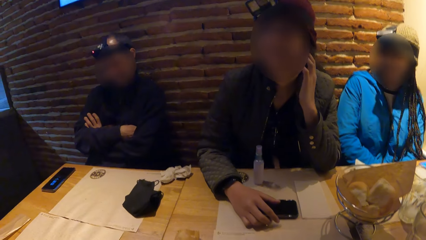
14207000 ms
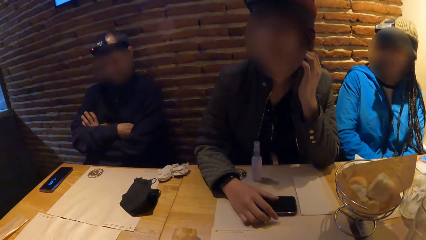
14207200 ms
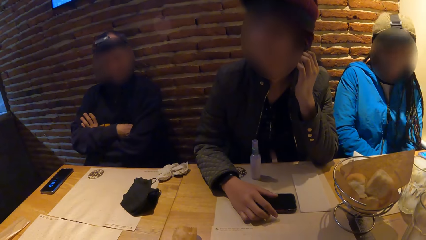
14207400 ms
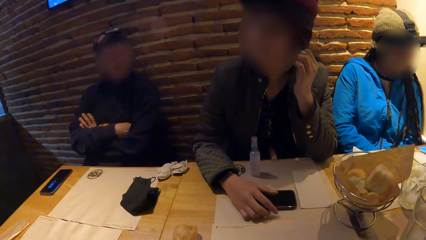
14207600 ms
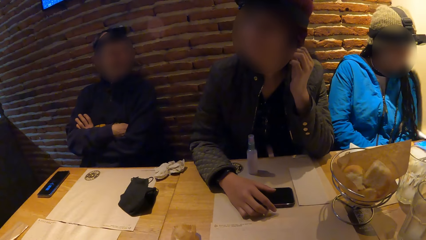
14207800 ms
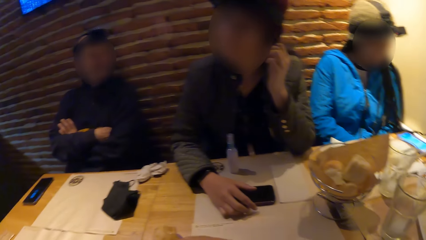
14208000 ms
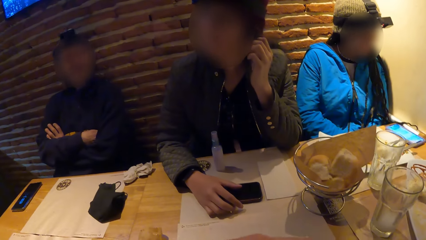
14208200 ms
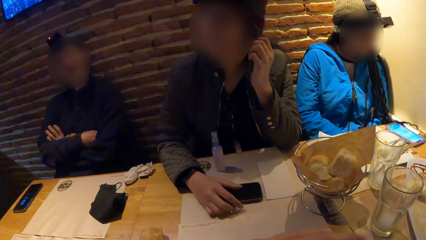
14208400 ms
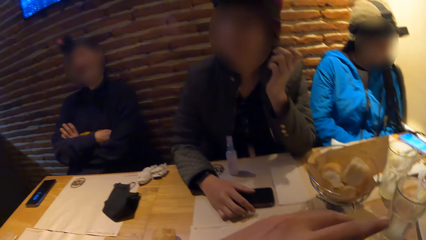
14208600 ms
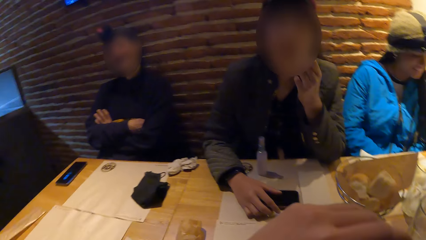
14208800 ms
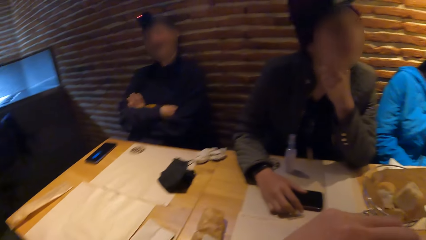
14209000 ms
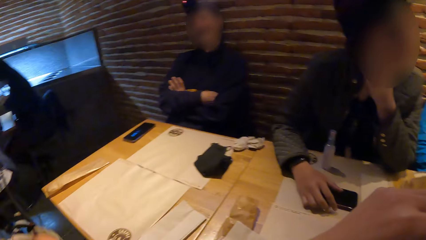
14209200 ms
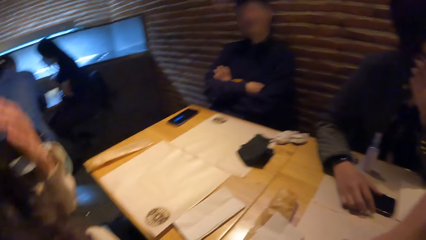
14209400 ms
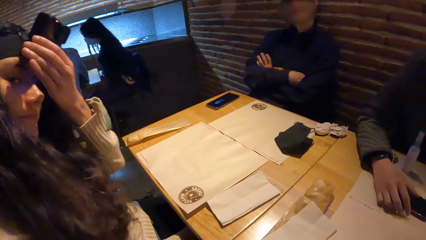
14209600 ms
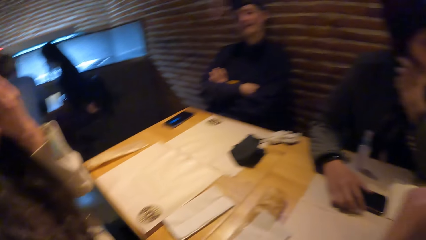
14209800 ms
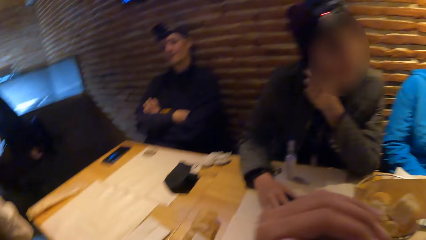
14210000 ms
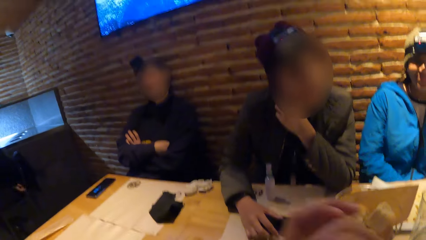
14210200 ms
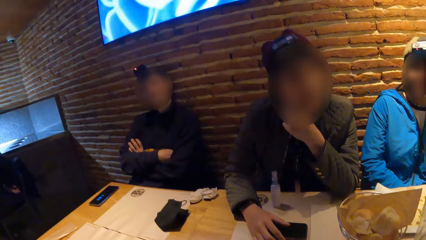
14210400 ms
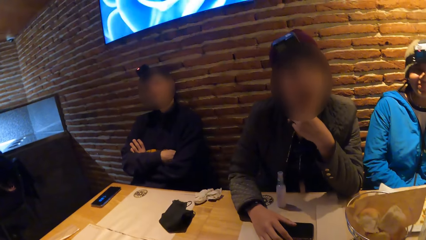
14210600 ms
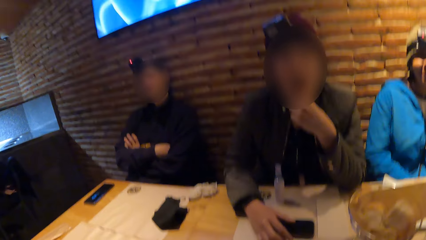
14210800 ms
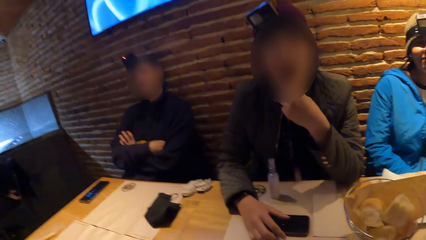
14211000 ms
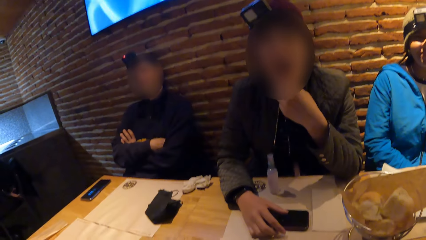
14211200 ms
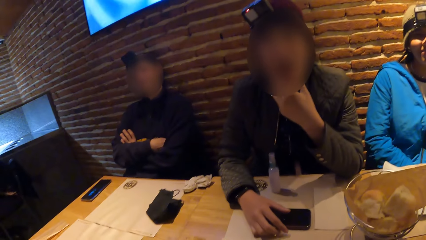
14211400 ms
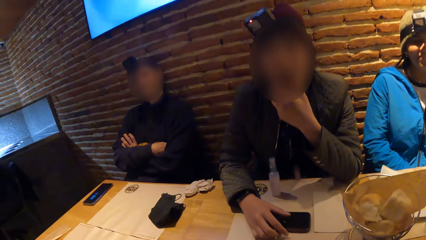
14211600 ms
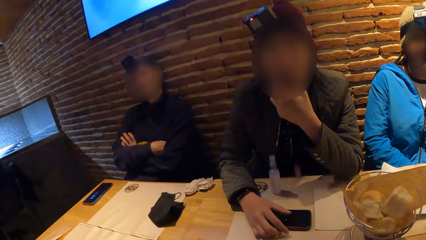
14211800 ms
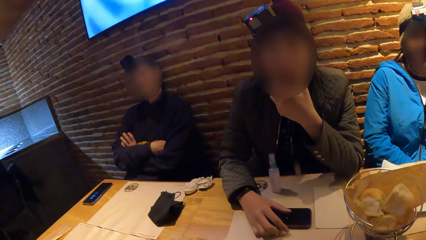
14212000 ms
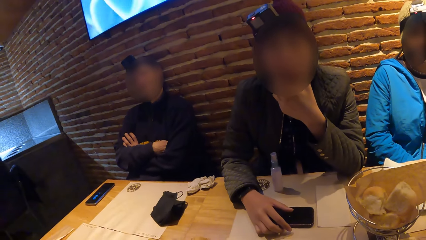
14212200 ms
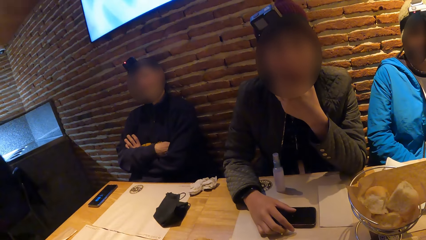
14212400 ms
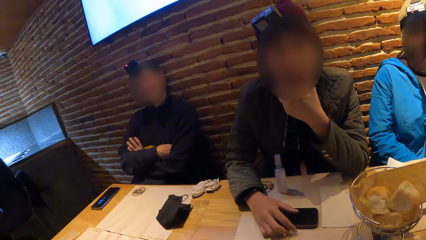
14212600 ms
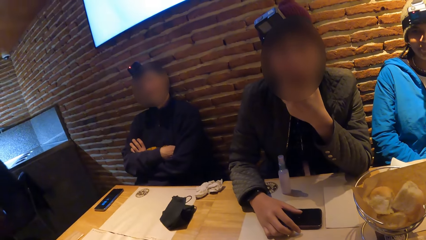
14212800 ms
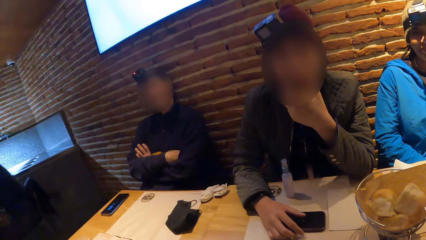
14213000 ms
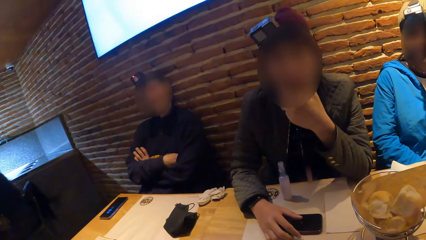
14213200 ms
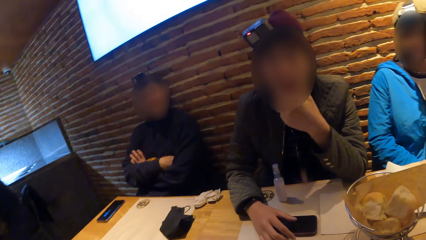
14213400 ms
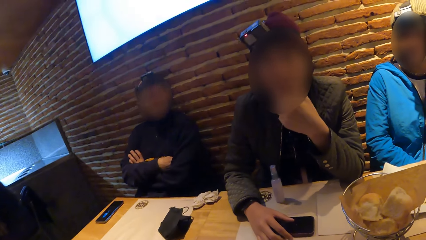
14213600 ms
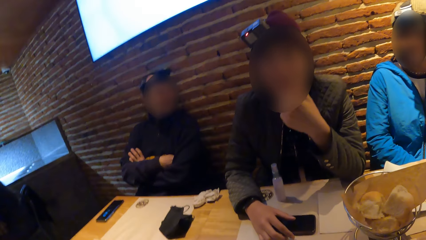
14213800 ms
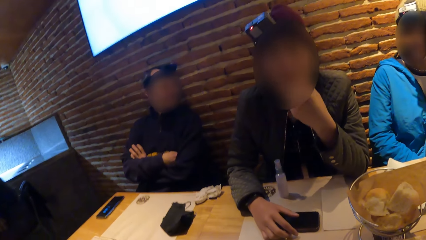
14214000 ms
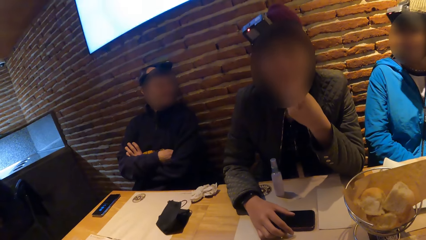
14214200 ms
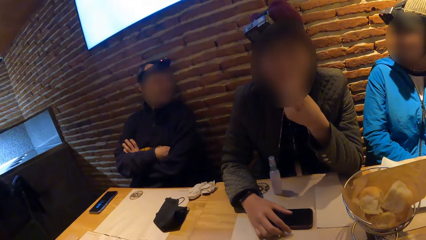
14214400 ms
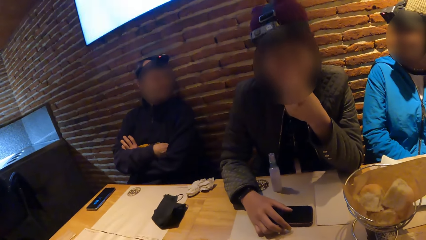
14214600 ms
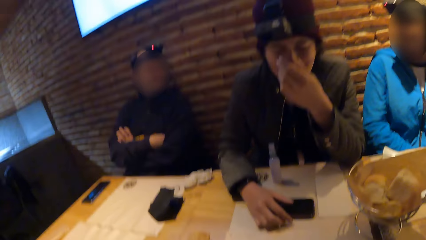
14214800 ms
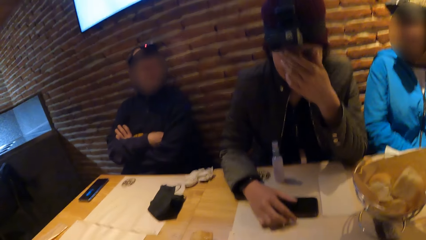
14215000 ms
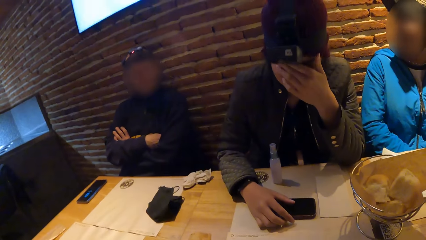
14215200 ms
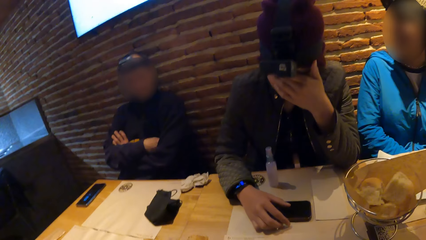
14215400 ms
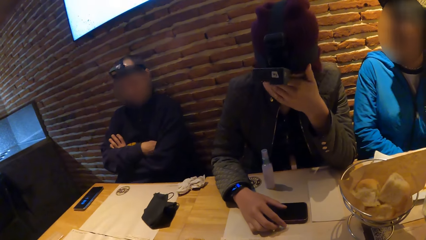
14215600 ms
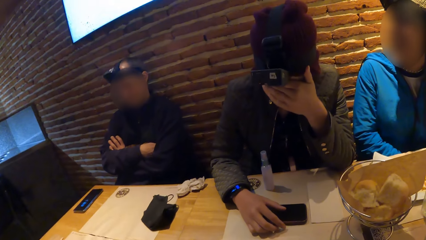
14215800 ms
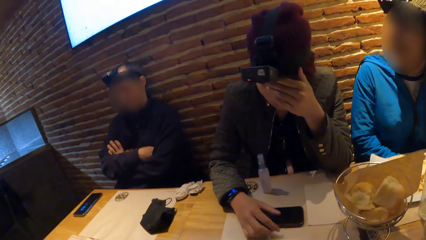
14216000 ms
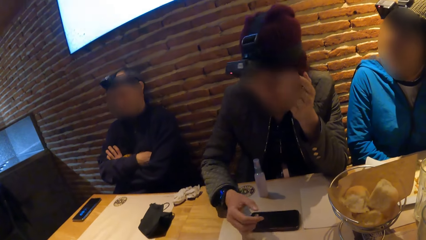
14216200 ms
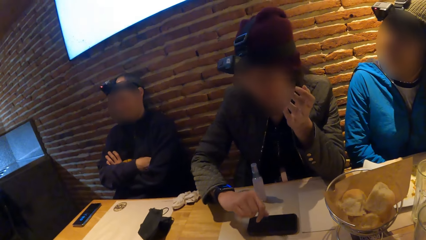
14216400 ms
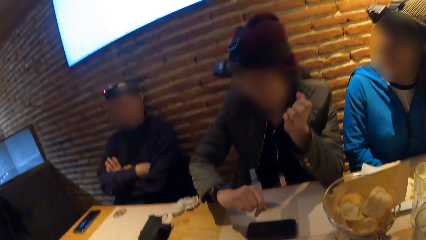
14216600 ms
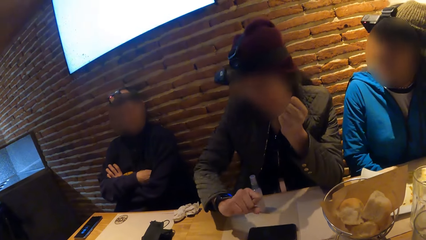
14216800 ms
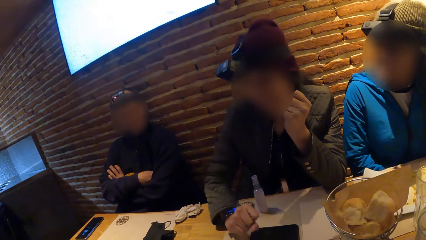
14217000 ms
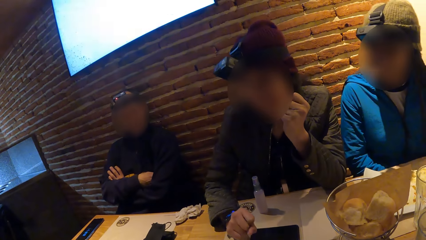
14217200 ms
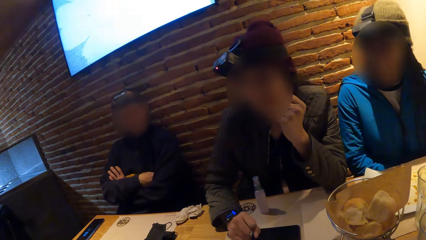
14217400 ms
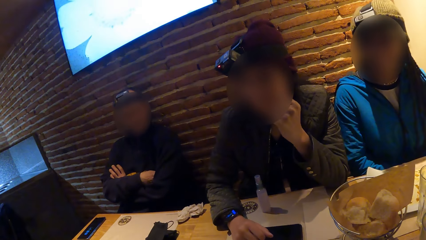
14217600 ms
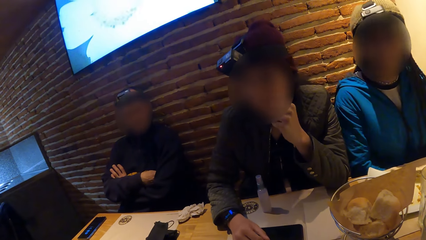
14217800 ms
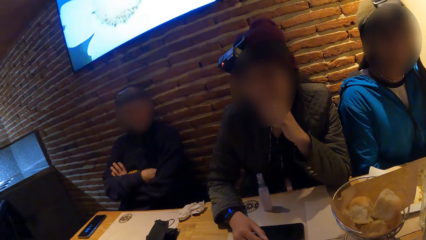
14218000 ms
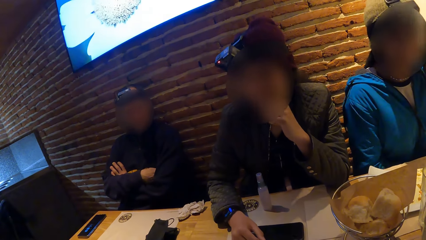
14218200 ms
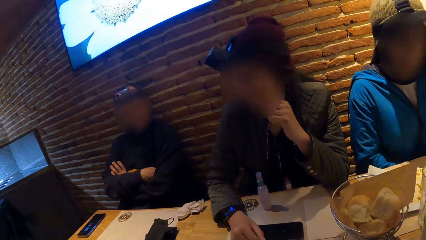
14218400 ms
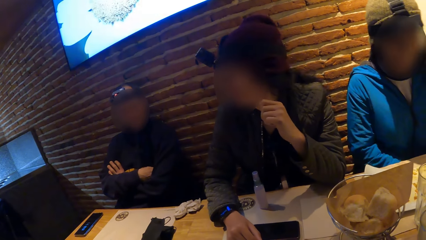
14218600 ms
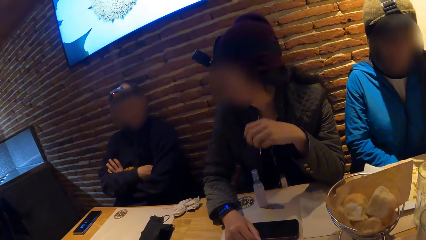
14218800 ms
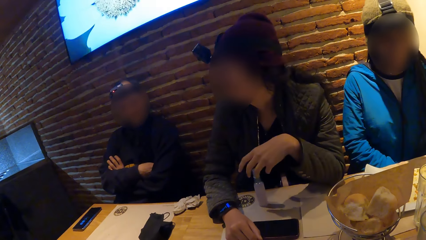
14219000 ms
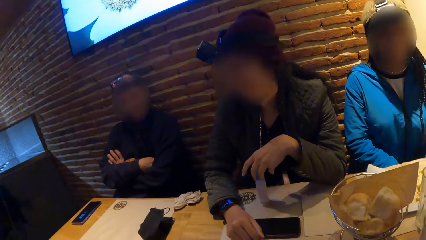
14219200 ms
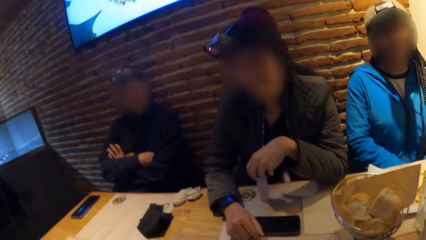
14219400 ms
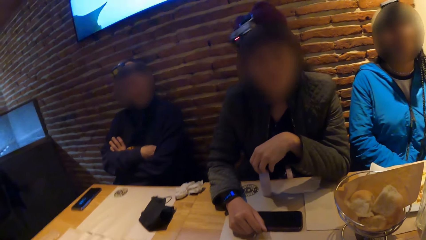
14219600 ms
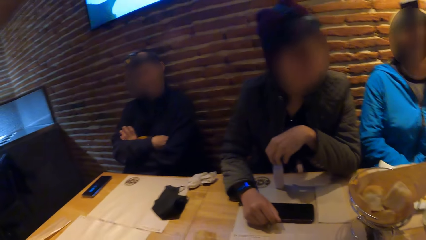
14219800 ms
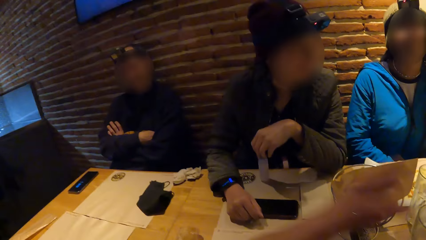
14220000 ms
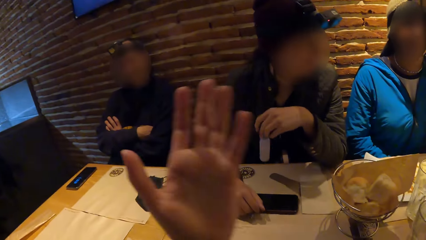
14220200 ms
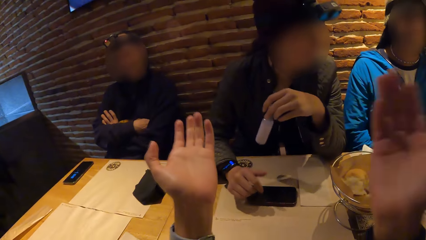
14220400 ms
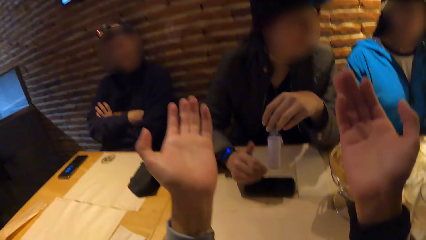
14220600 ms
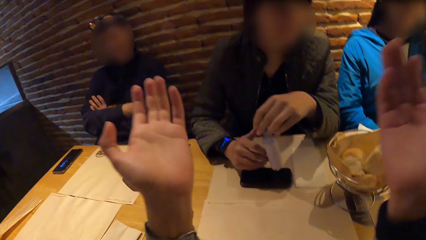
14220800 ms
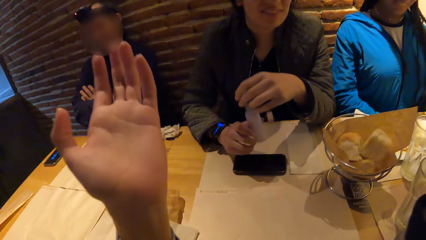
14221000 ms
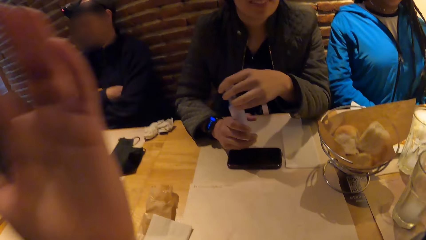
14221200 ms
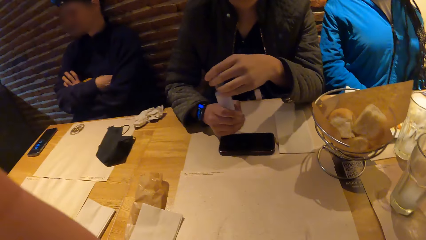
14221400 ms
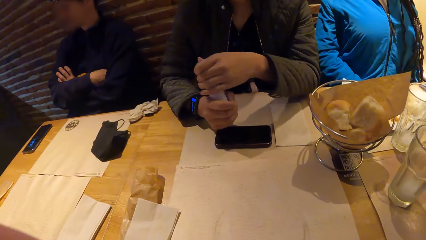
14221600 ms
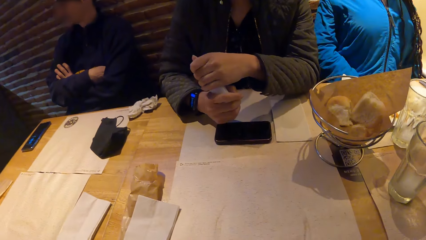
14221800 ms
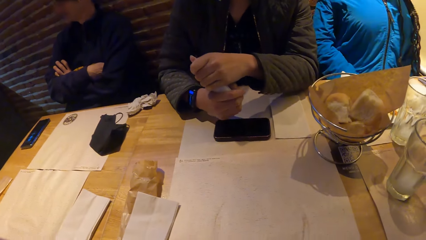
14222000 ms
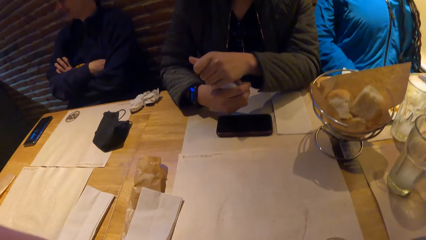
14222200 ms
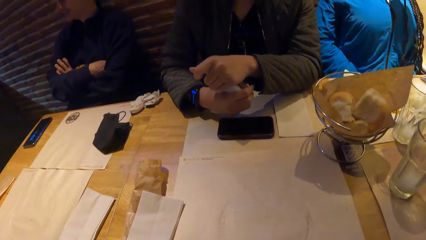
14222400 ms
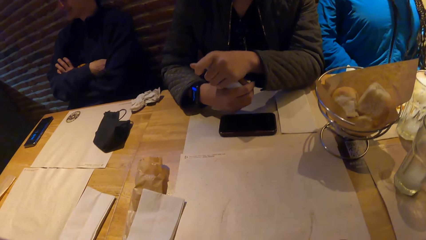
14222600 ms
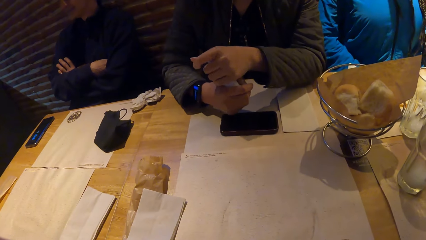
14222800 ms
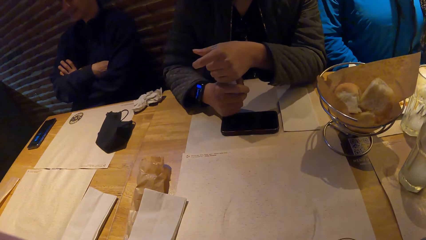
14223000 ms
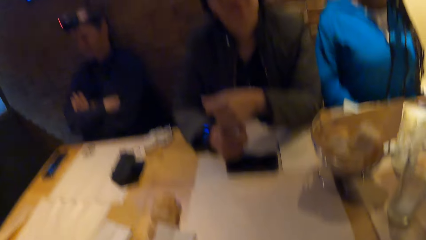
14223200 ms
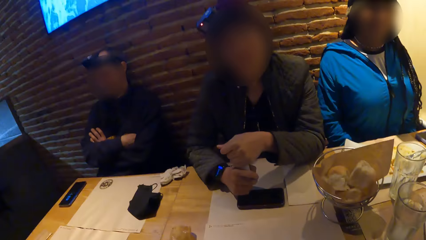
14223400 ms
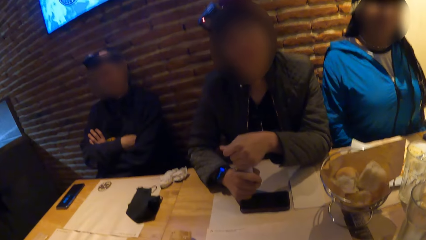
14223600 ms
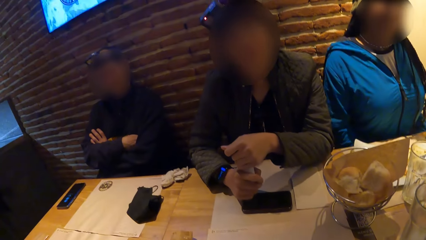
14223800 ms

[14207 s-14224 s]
Someone holds his face. A woman picks a perfume from the table with her left hand. The camera wearer interacts with the woman. They gesture with the hands. The woman holds the perfume with both hands.
